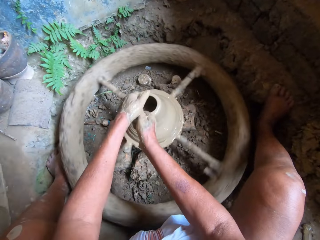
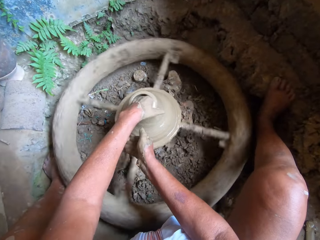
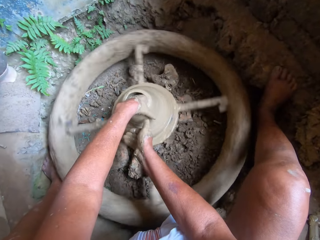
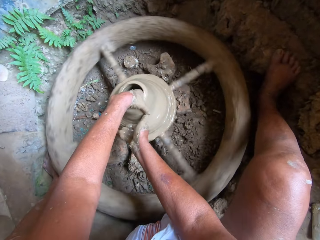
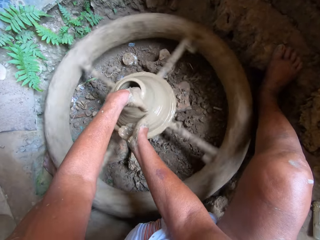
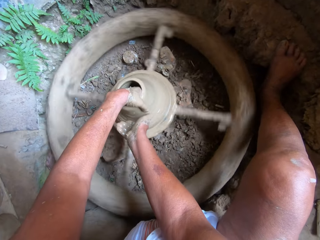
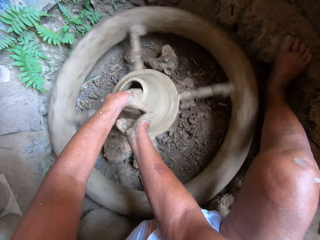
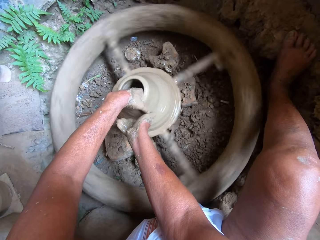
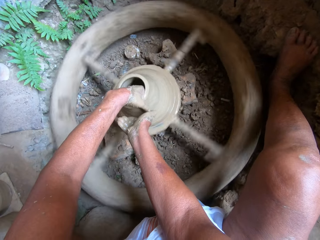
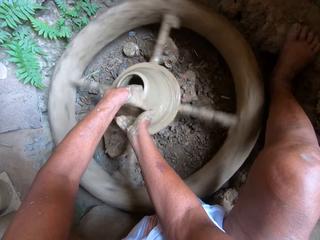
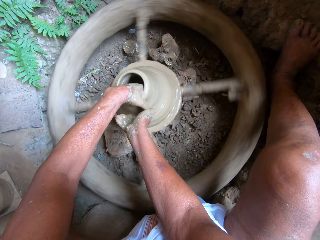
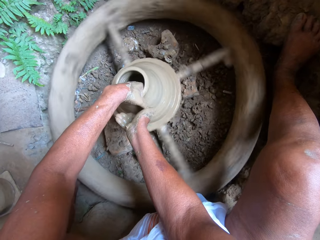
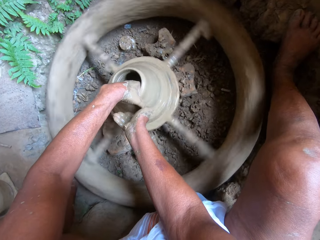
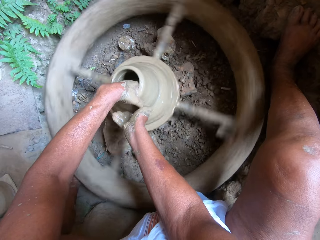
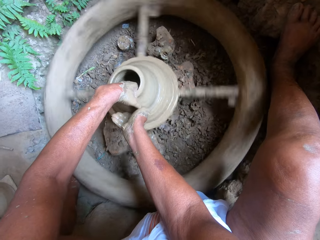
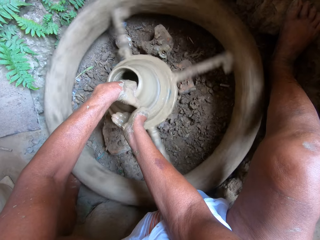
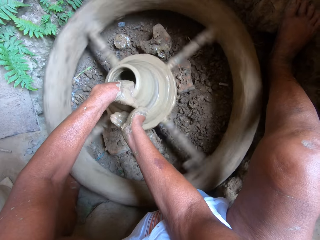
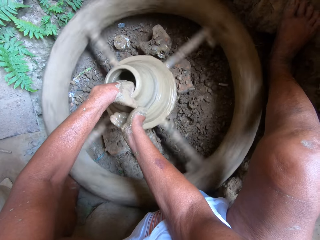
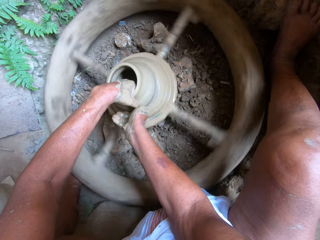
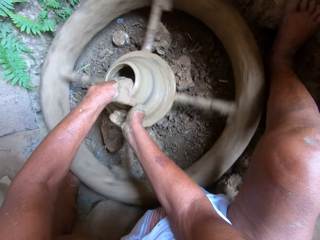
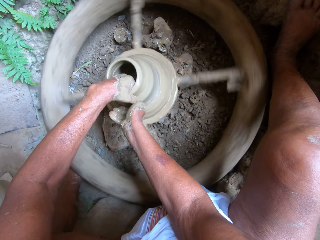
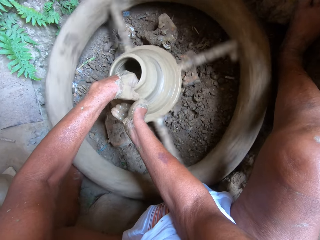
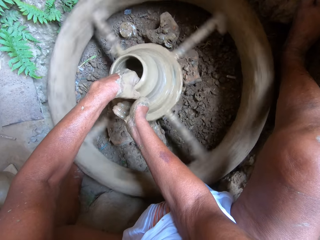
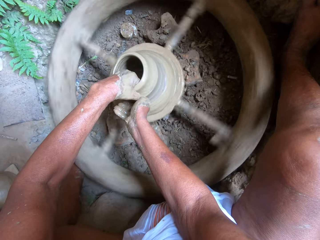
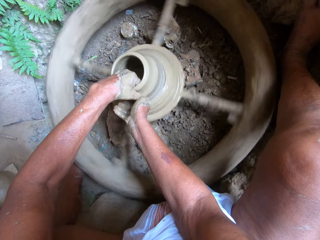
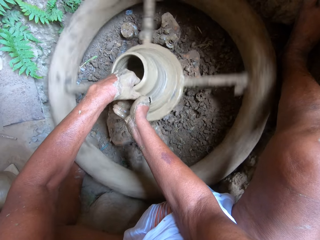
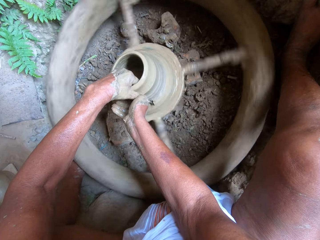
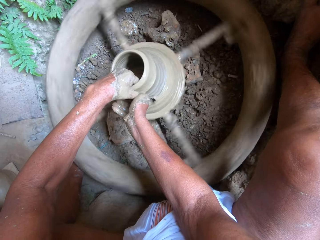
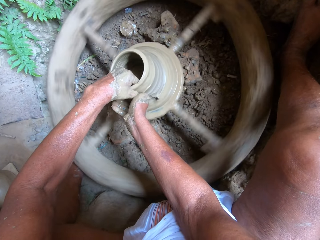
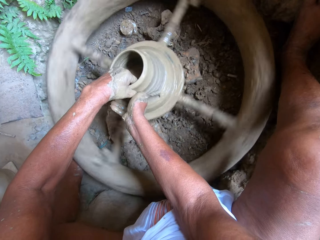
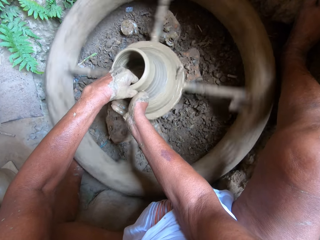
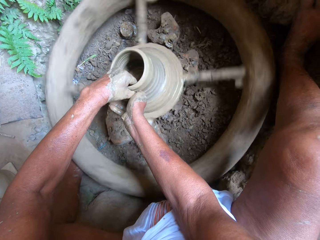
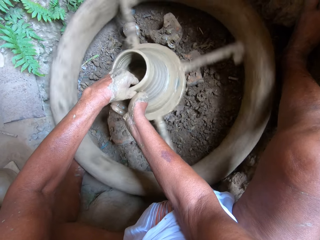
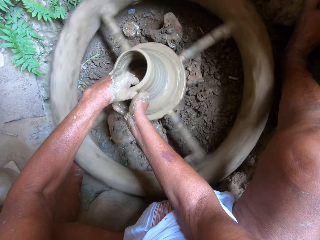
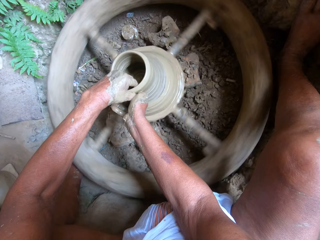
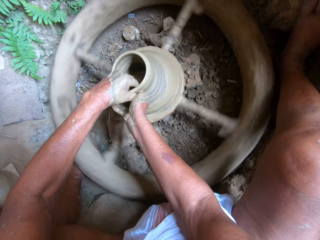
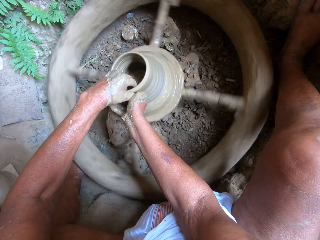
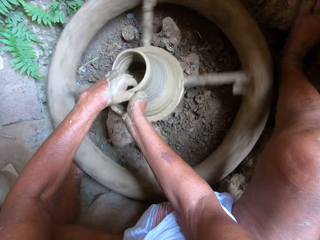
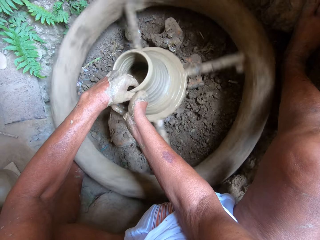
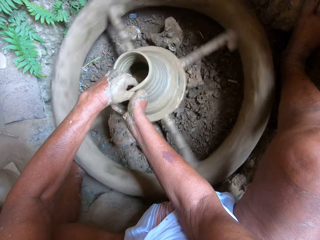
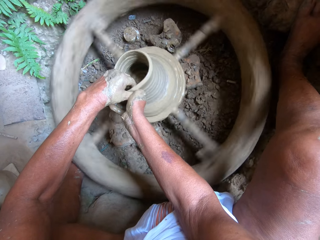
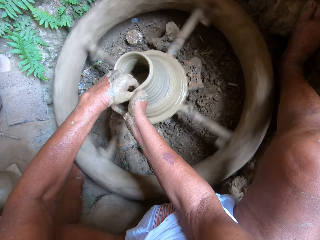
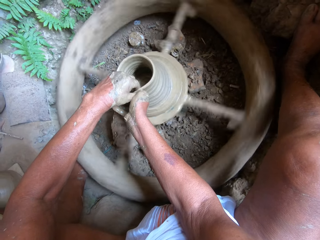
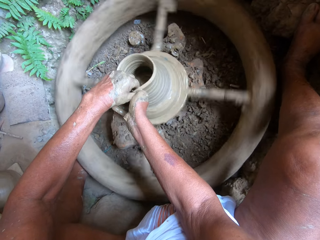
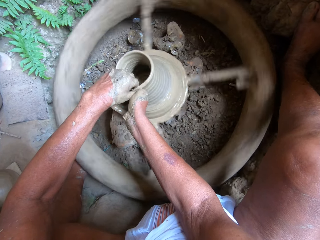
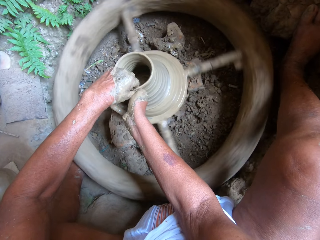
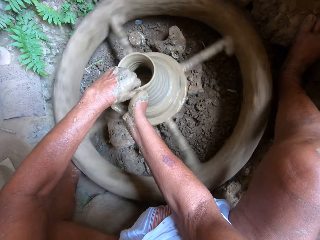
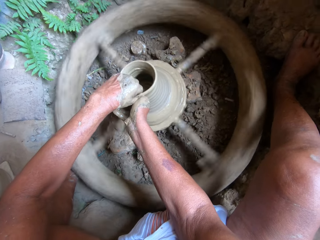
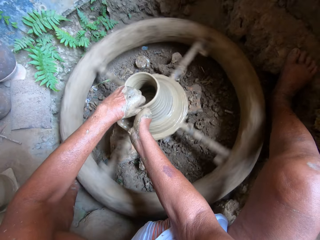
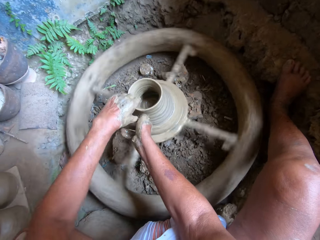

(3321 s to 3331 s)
The camera wearer moulds the clay on the pottery wheel with his hands. He picks up something with his right hand.

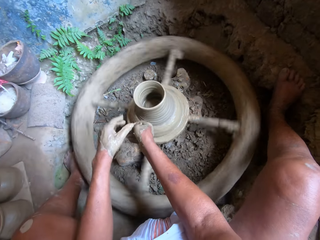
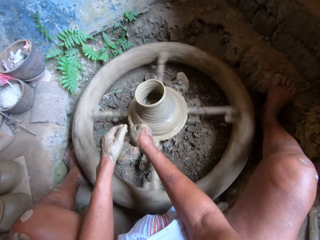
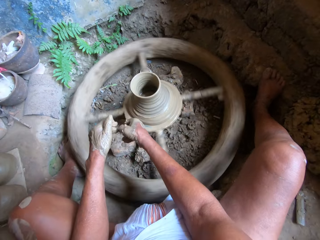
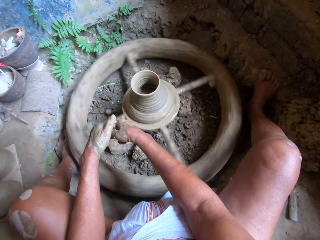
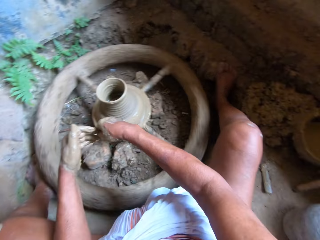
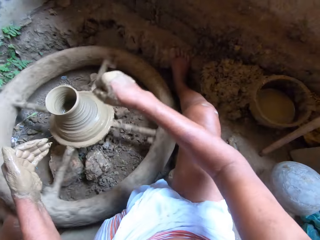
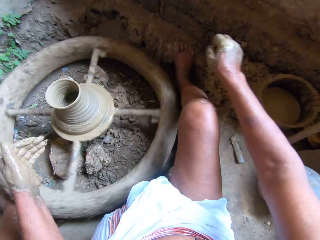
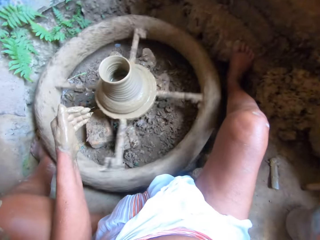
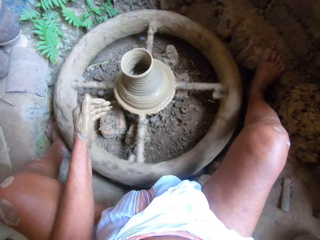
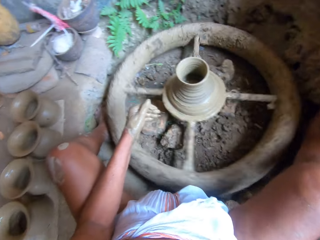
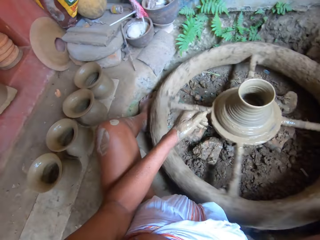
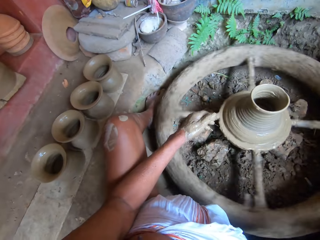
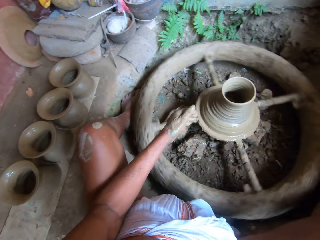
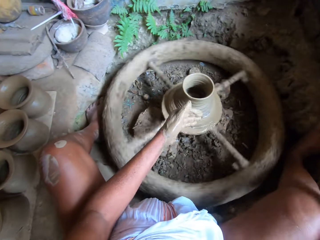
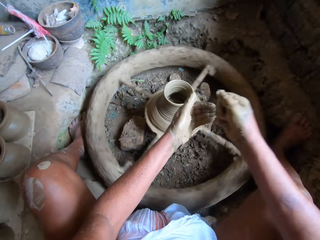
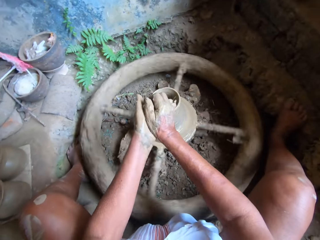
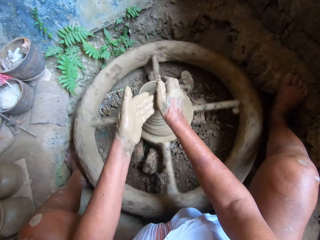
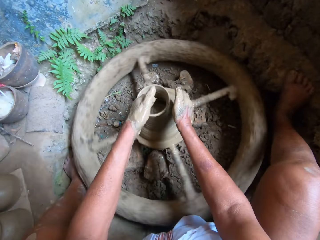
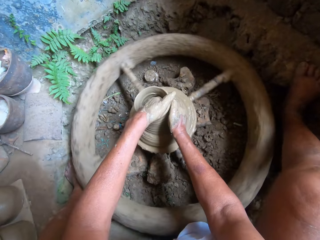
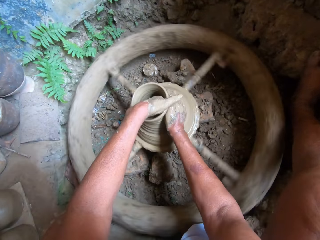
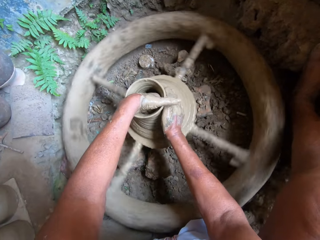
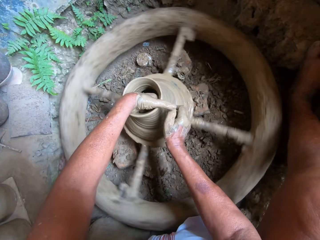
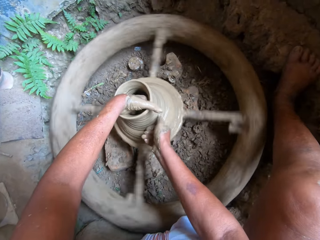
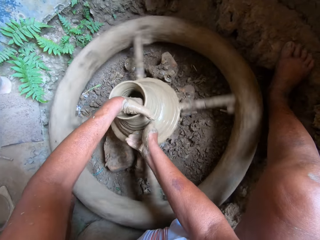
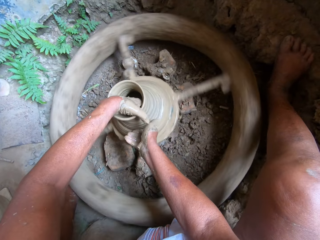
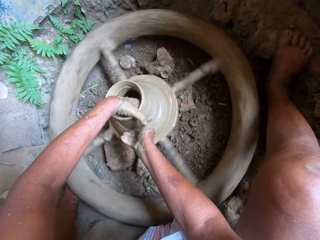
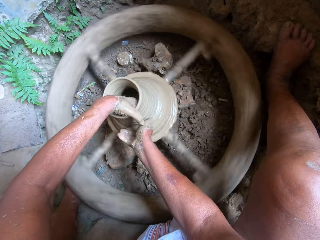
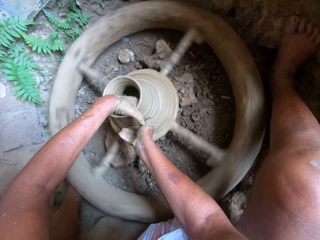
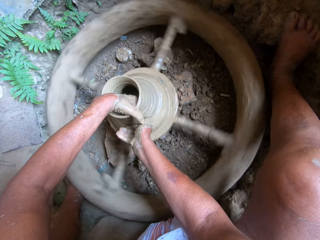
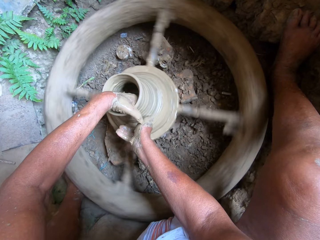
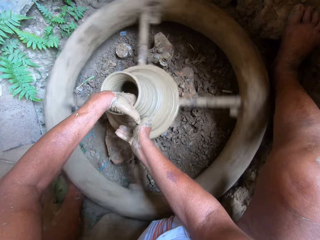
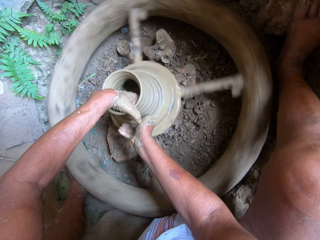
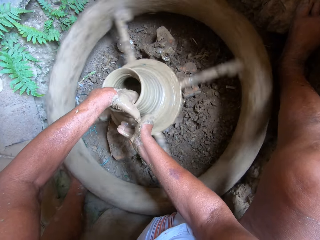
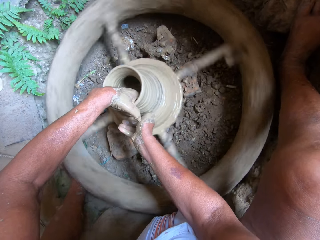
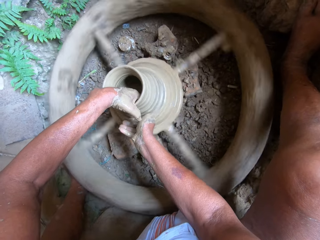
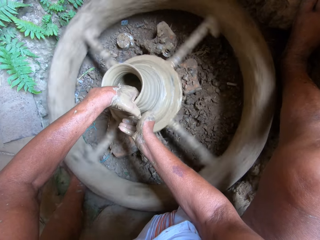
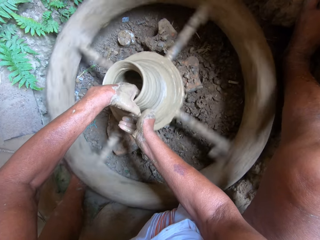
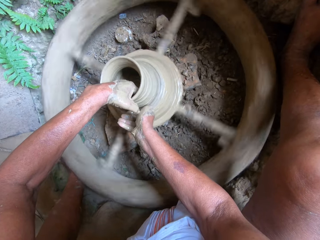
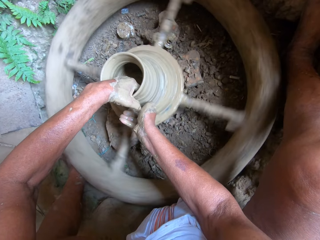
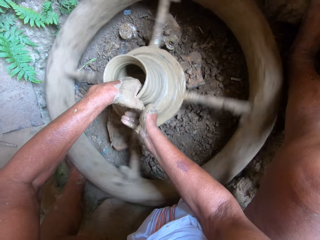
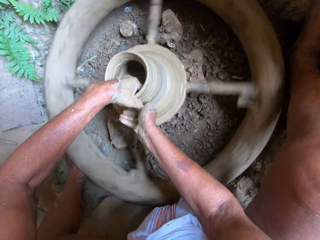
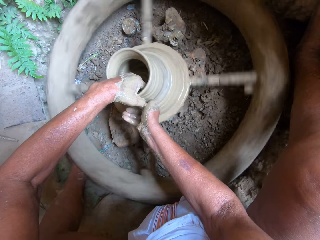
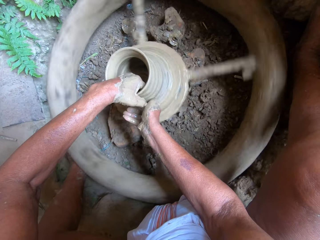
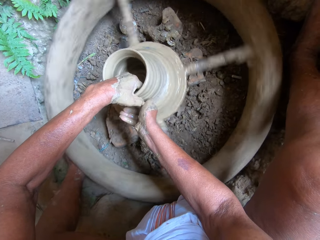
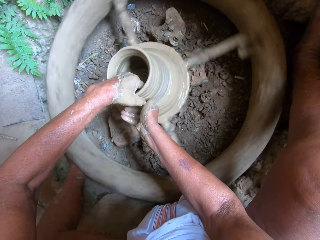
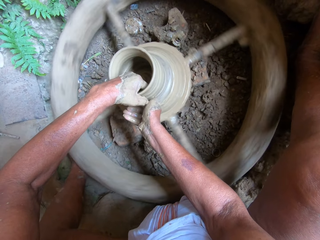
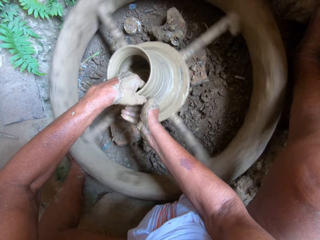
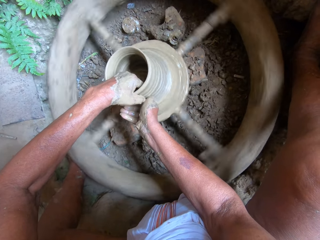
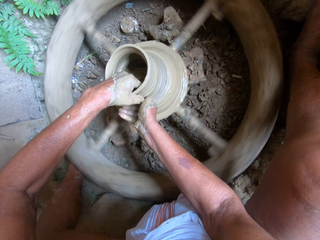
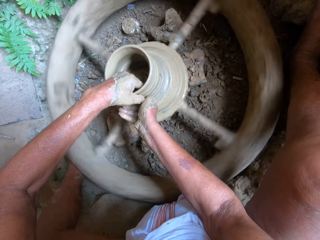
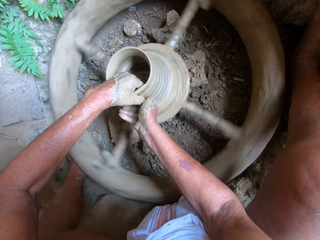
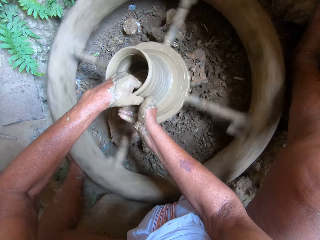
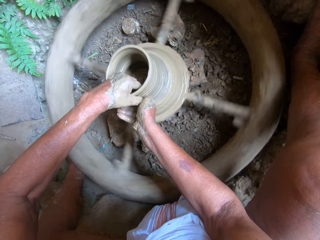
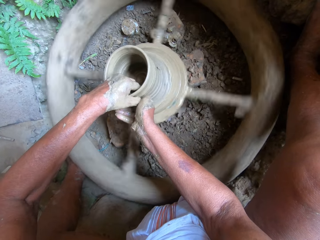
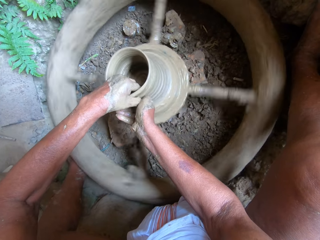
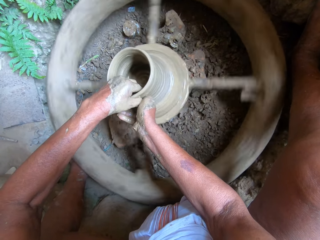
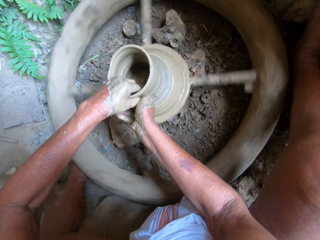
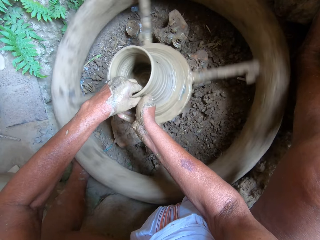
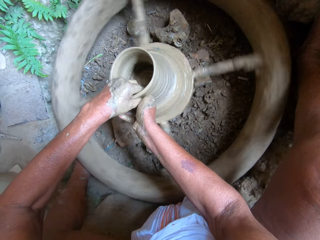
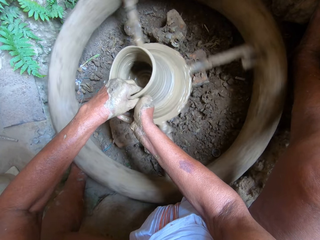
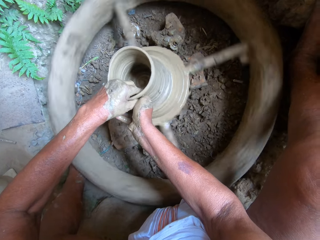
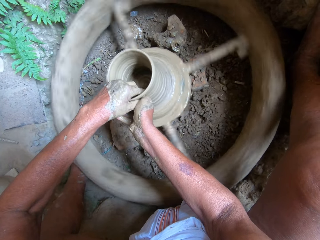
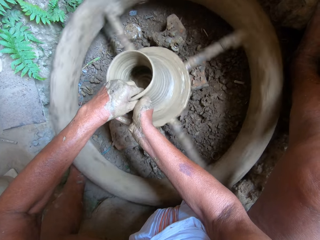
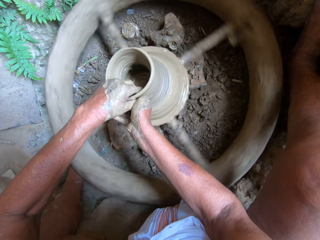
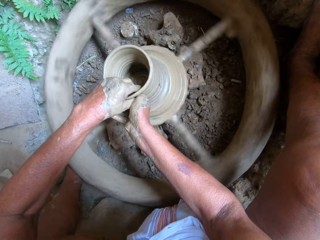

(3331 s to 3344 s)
The camera wearer removes both hands from something. He takes some water from the bowl on the ground with his right hand. He wets his left hand with the water in his right hand. He moulds the clay on the pottery wheel with his hands.
